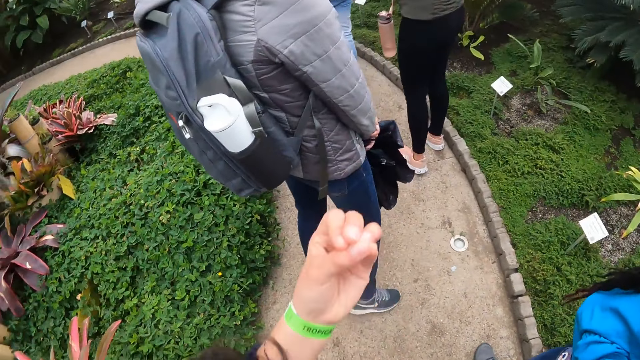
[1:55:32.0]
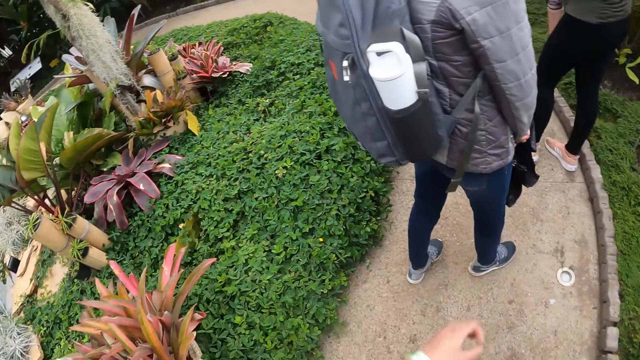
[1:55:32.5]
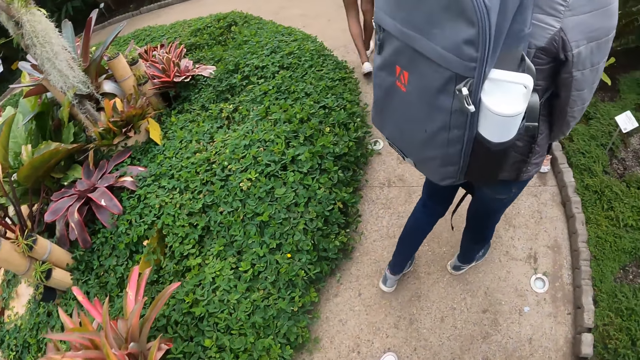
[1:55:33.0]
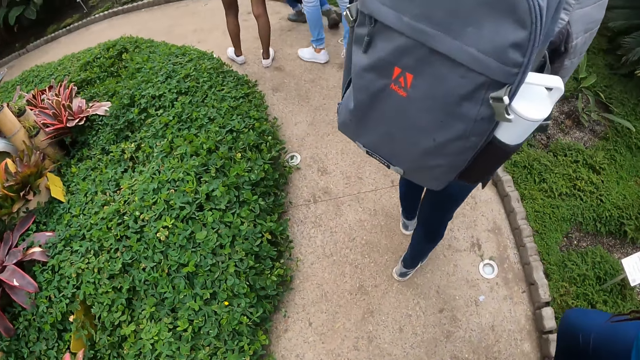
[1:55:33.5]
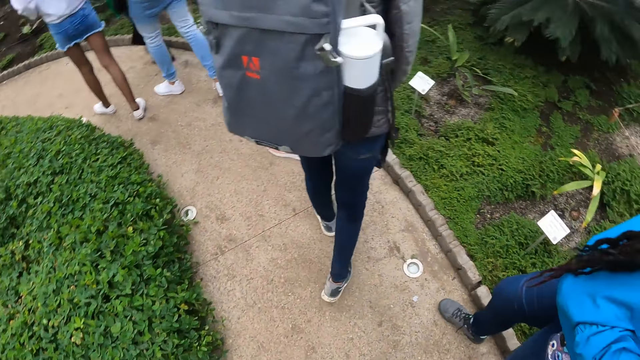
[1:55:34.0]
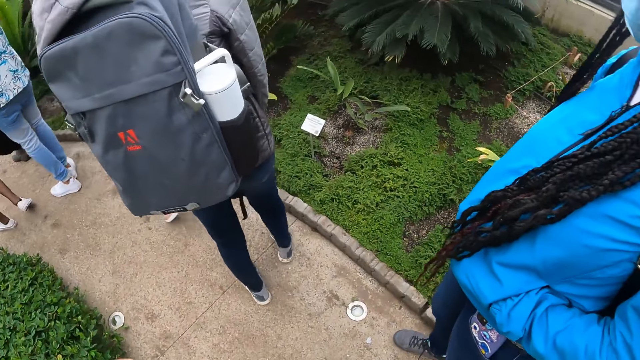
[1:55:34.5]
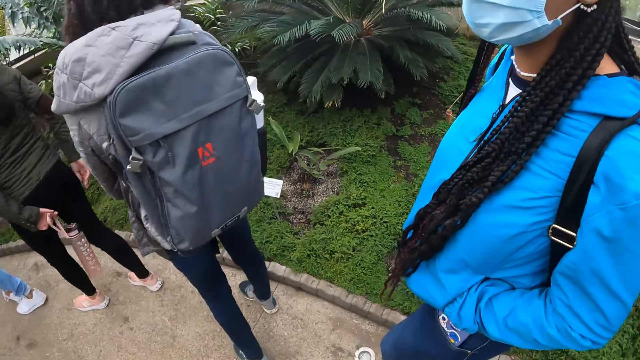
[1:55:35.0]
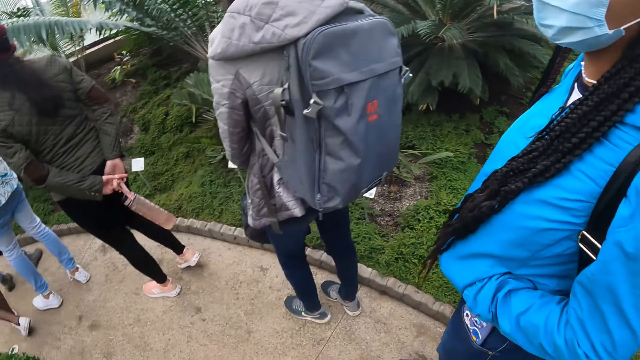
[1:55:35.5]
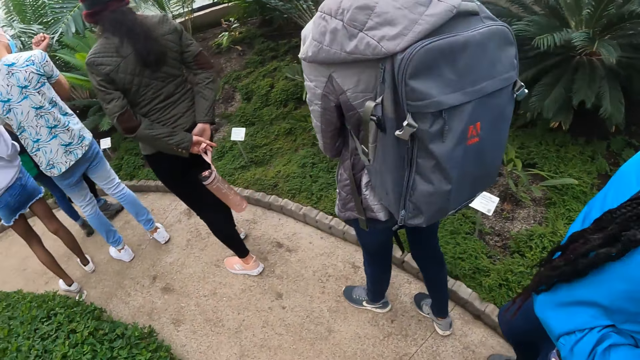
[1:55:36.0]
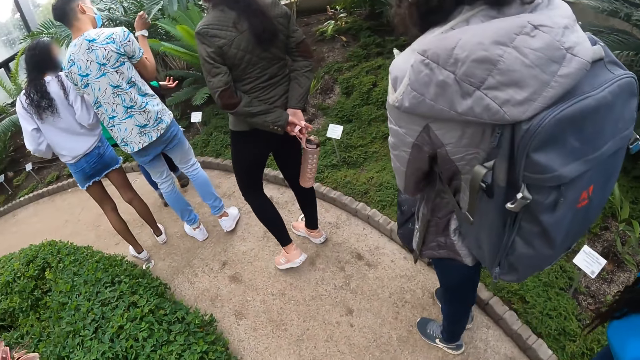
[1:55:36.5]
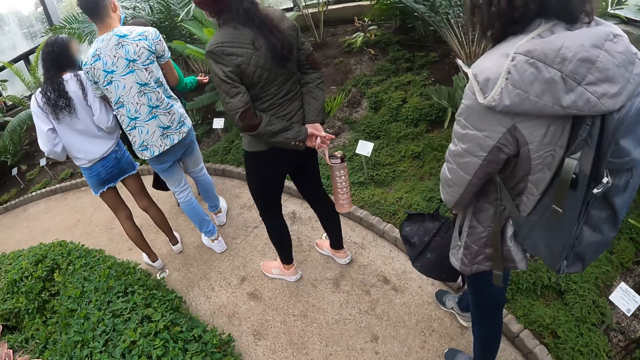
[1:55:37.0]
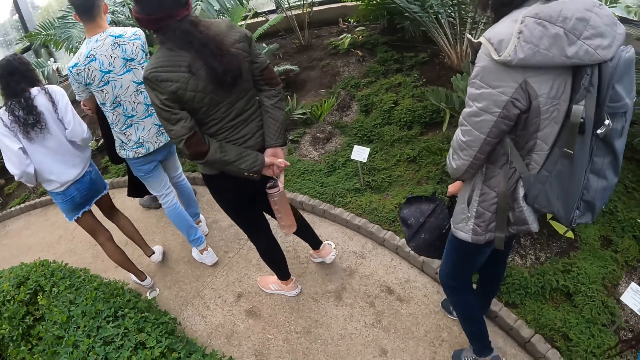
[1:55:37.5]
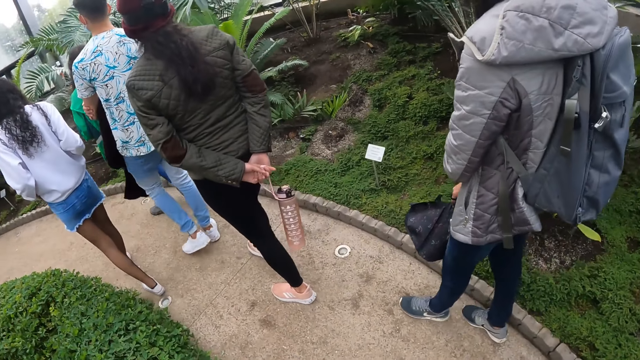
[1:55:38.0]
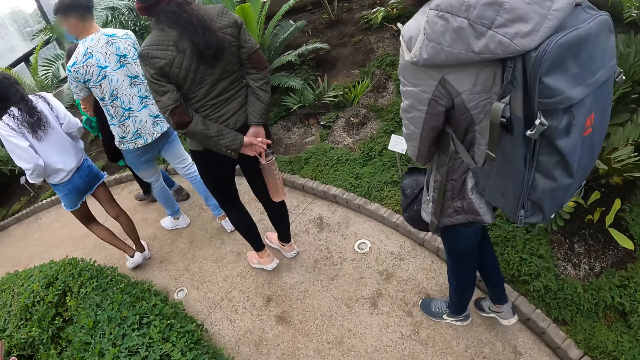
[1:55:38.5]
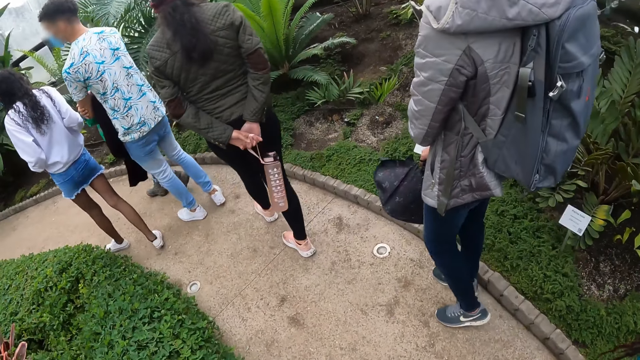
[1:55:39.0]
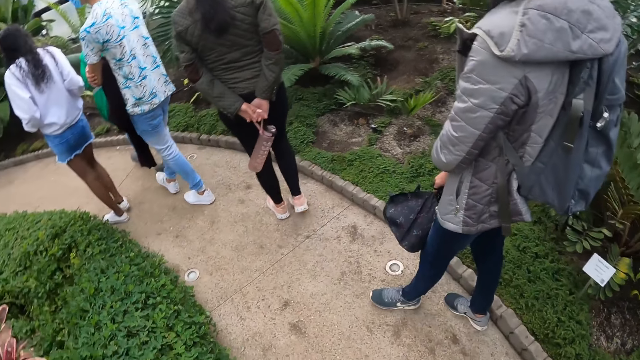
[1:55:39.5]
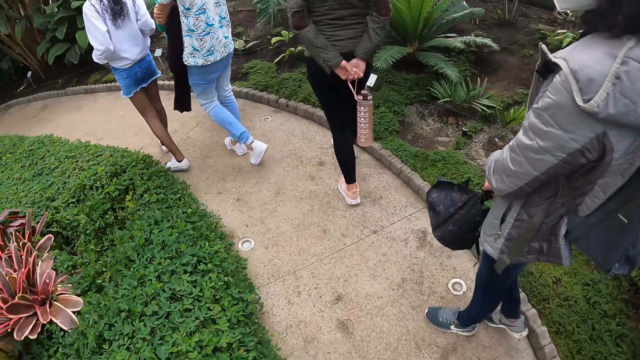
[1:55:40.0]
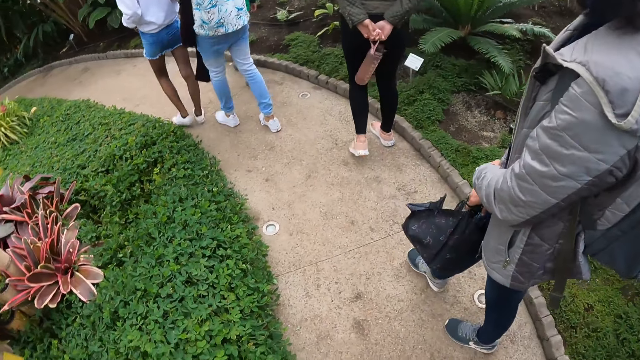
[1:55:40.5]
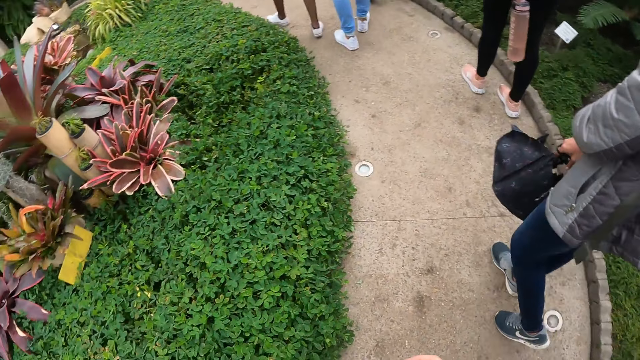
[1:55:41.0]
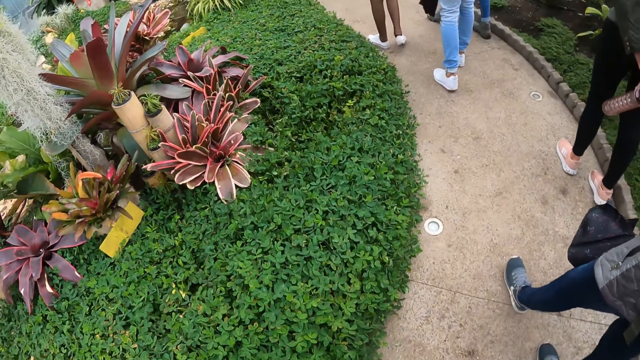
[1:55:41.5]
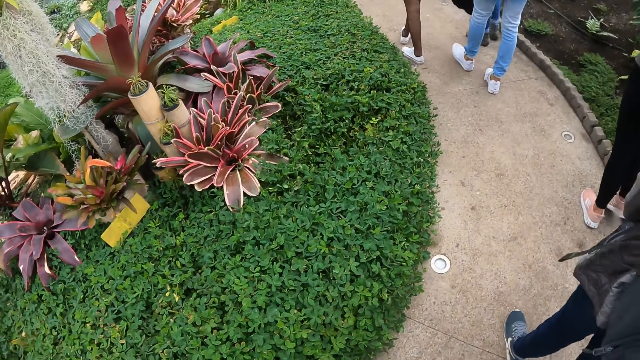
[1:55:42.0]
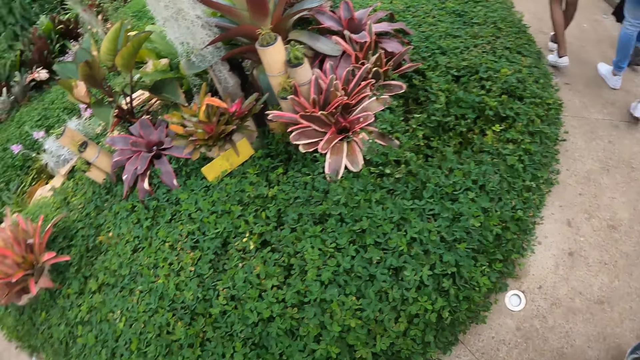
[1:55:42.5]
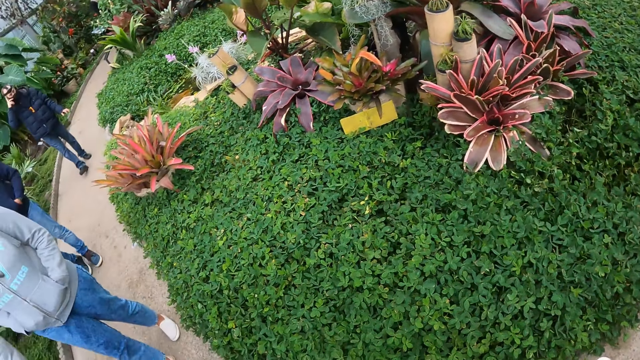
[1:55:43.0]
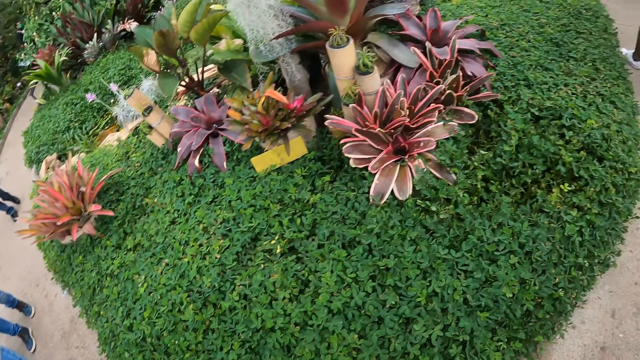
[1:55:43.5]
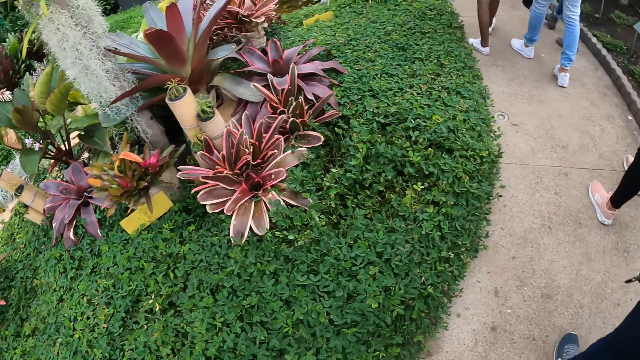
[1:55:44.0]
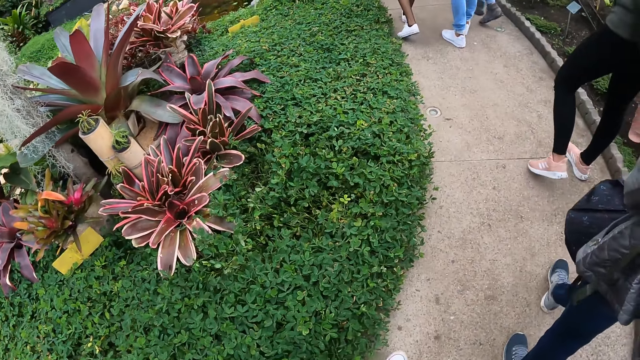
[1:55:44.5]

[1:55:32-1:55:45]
The camera wearer makes gestures with her left hand. She lifts the left hand. She walks on the pathway.

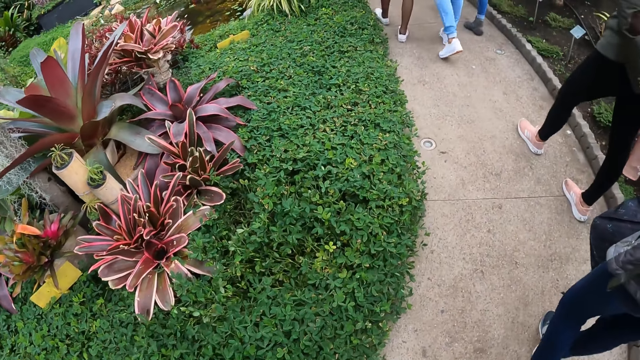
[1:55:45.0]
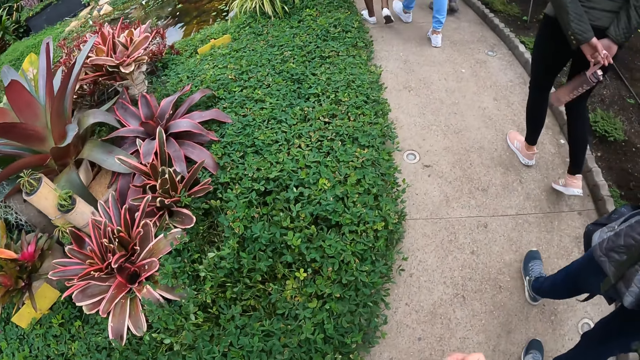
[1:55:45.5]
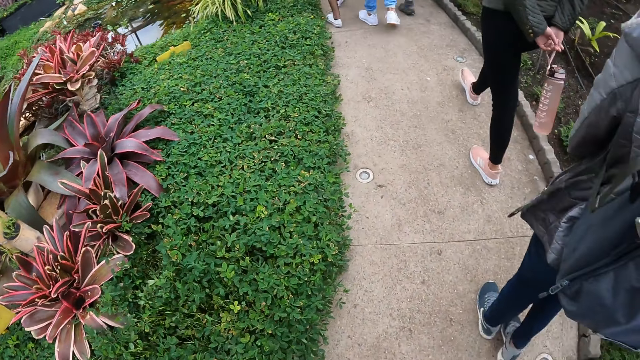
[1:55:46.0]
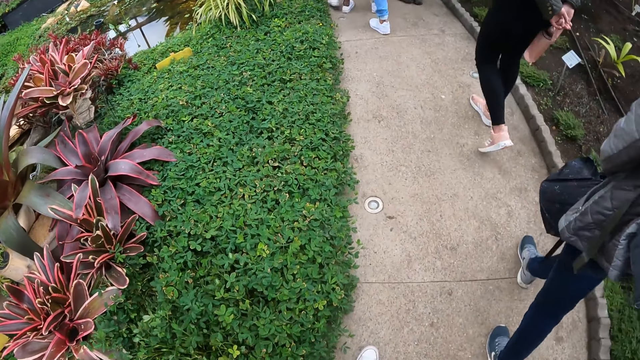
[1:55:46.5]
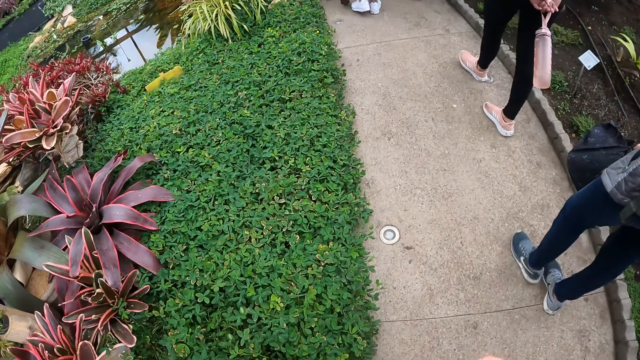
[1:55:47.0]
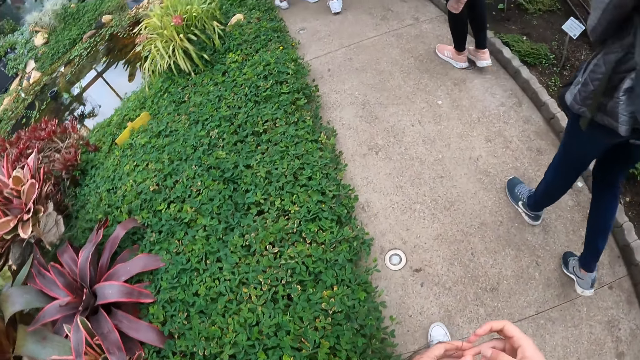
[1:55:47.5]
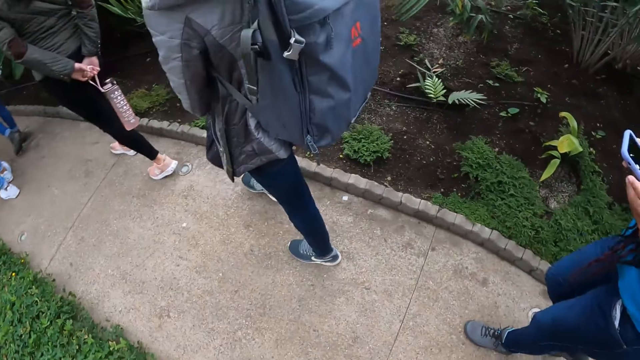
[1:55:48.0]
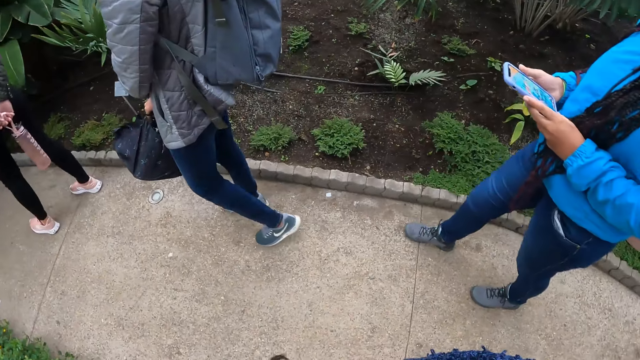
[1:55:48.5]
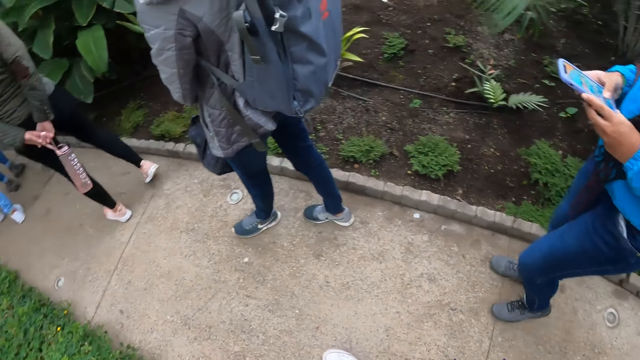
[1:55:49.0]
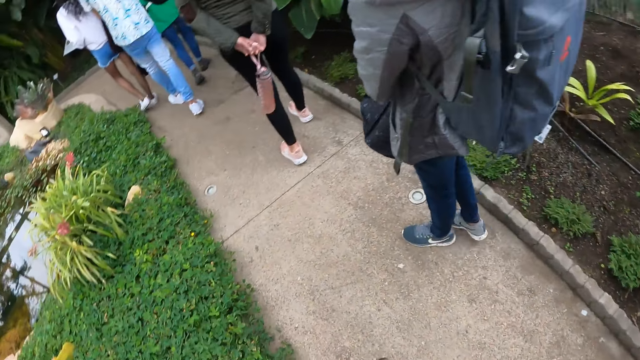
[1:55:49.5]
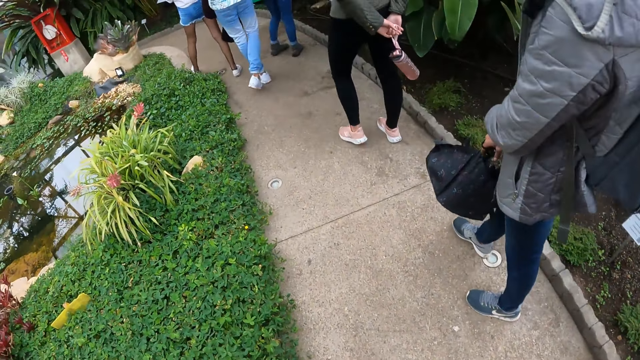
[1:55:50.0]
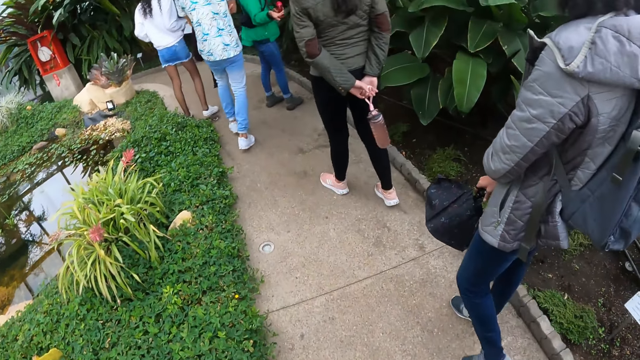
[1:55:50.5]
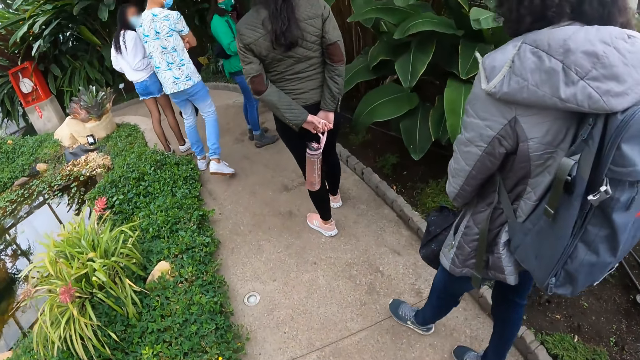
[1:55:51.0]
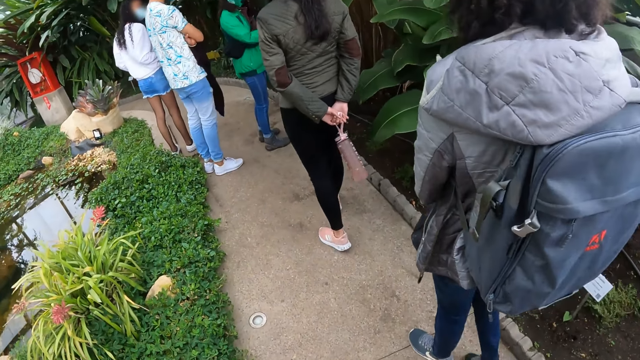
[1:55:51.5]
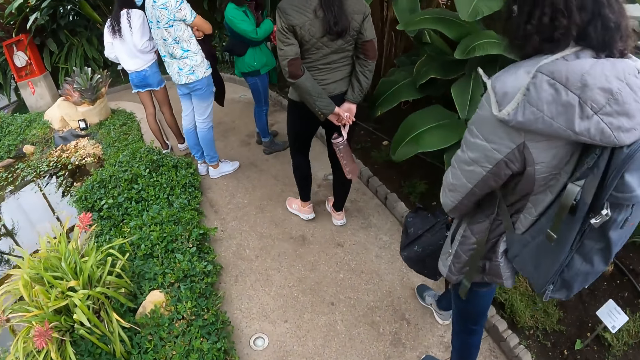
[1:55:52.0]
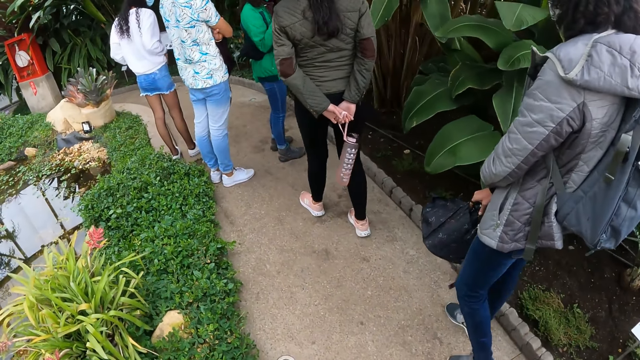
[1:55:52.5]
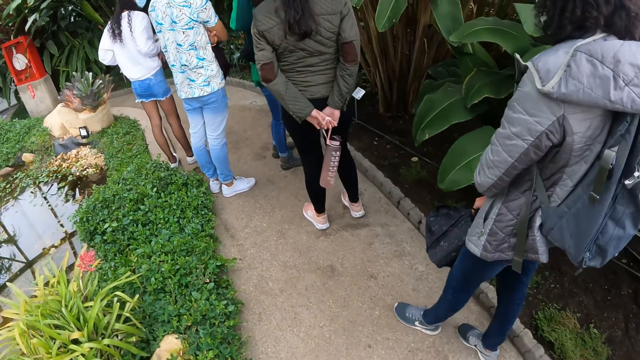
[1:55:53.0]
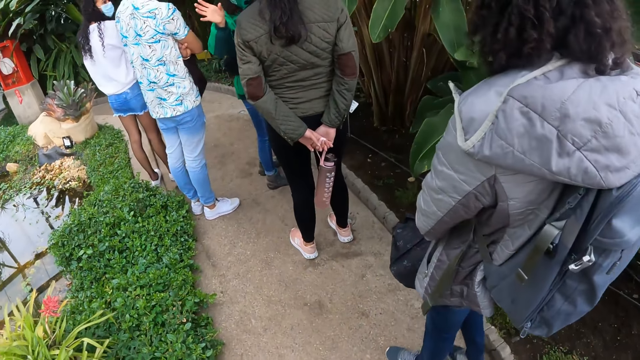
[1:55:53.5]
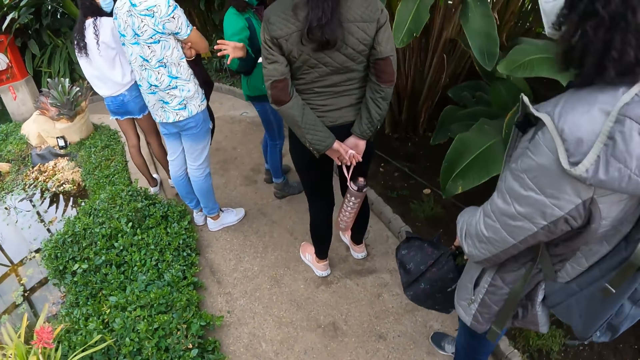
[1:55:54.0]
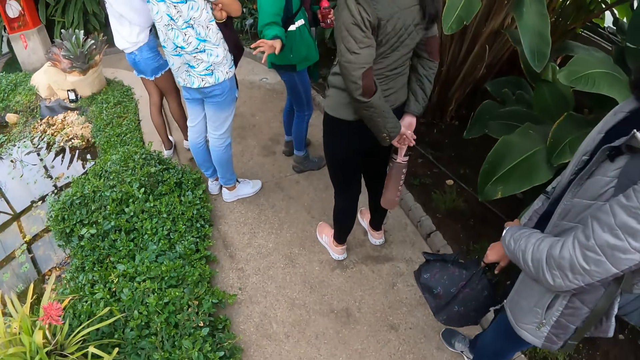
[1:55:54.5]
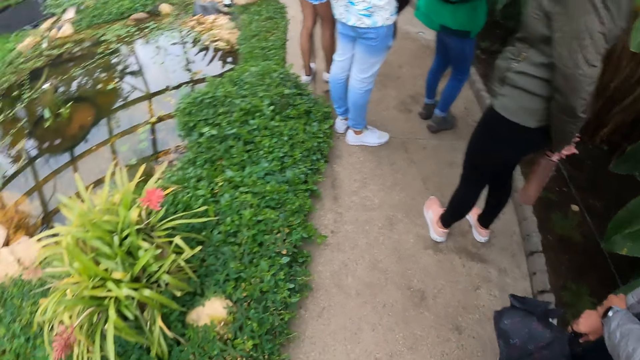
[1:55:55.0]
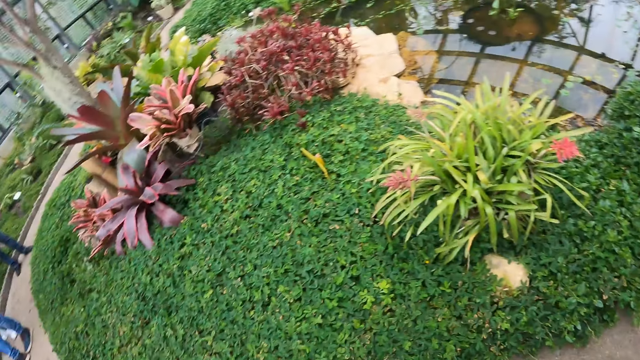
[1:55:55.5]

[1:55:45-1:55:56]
A woman operates a phone with both hands. An instructor addresses students.
